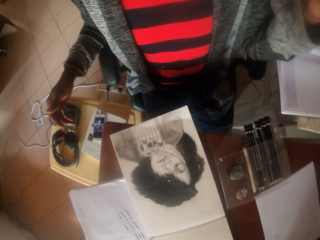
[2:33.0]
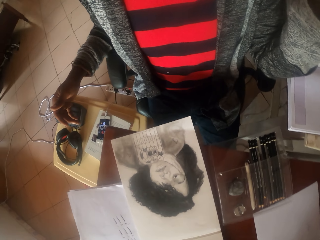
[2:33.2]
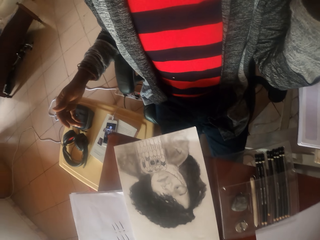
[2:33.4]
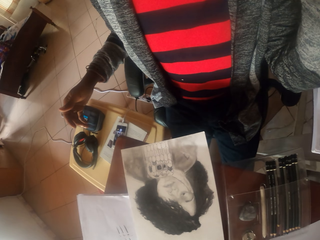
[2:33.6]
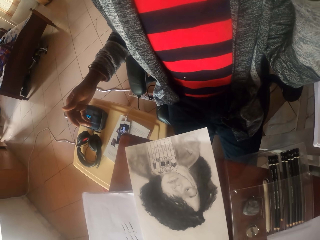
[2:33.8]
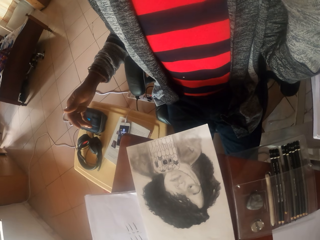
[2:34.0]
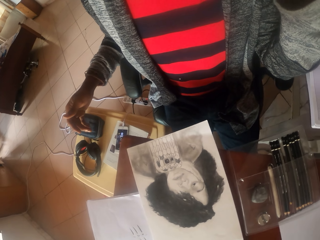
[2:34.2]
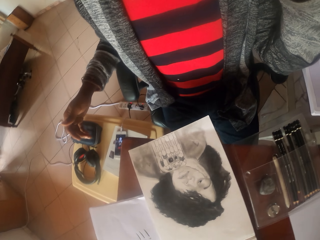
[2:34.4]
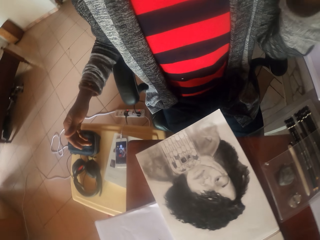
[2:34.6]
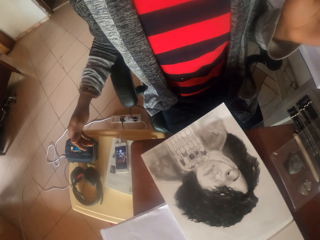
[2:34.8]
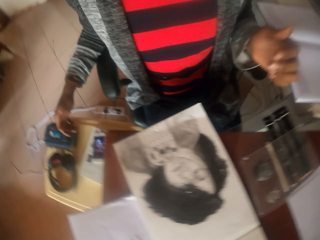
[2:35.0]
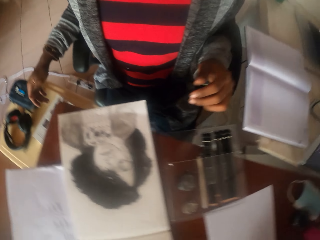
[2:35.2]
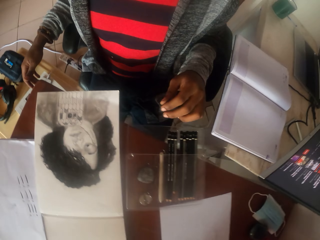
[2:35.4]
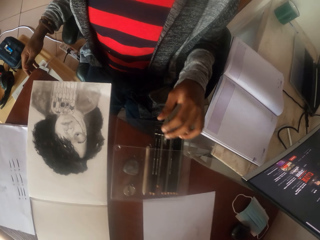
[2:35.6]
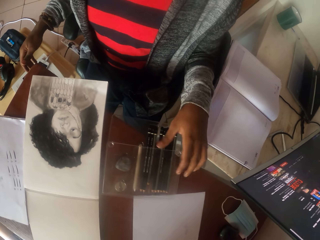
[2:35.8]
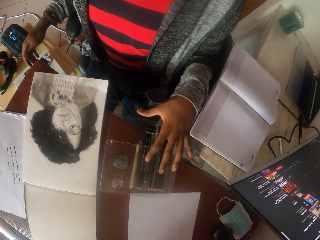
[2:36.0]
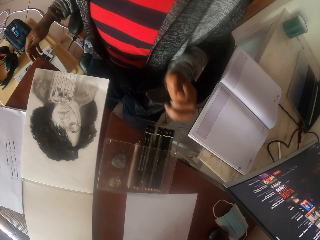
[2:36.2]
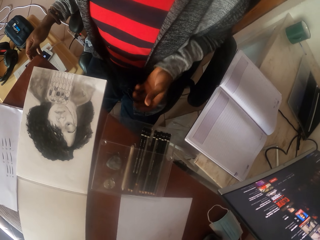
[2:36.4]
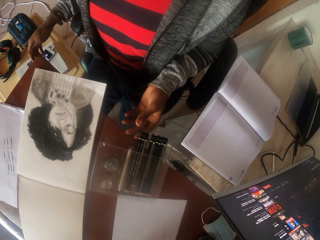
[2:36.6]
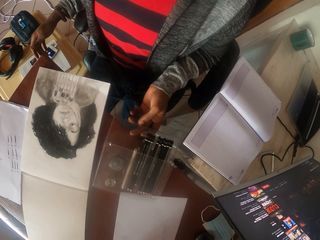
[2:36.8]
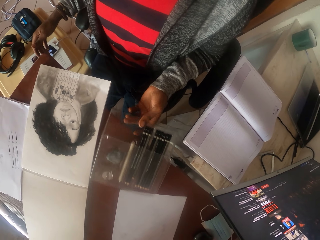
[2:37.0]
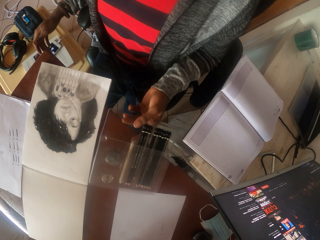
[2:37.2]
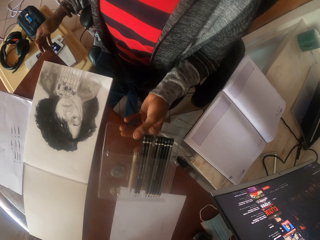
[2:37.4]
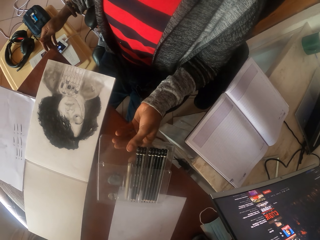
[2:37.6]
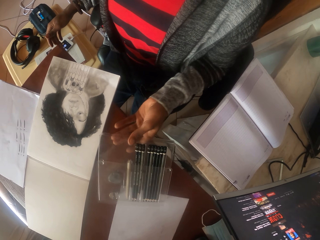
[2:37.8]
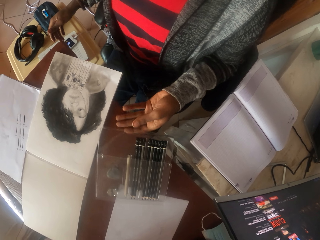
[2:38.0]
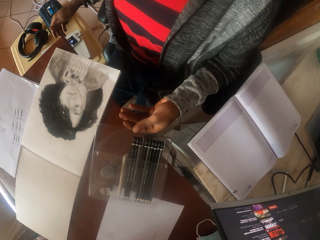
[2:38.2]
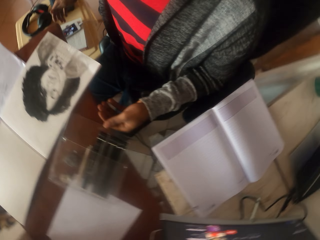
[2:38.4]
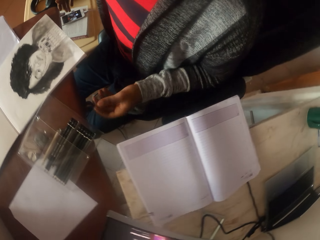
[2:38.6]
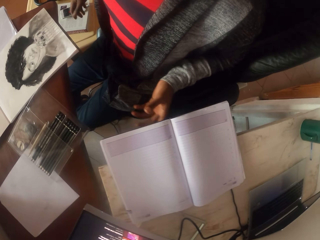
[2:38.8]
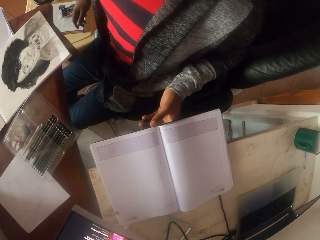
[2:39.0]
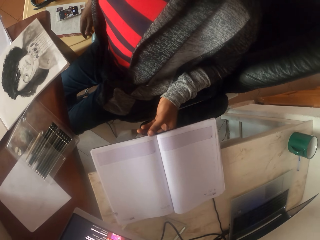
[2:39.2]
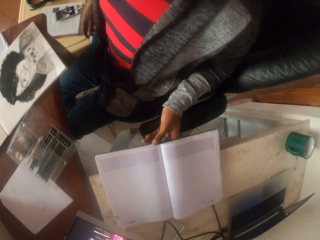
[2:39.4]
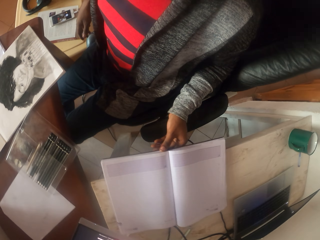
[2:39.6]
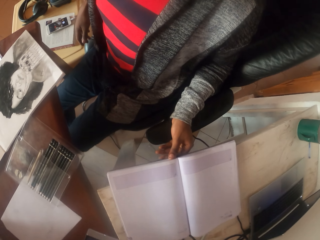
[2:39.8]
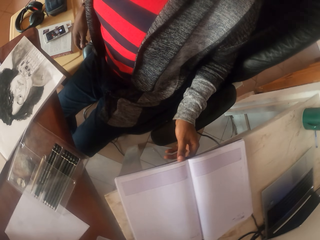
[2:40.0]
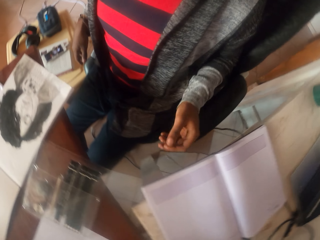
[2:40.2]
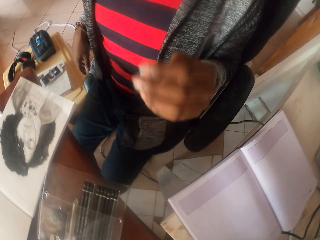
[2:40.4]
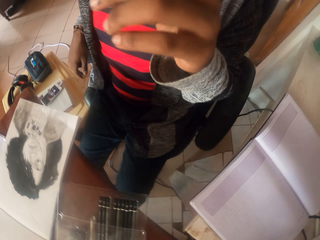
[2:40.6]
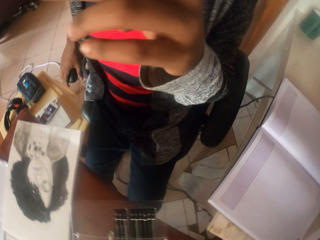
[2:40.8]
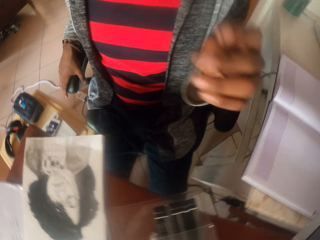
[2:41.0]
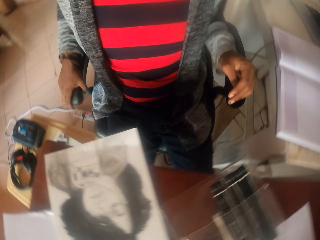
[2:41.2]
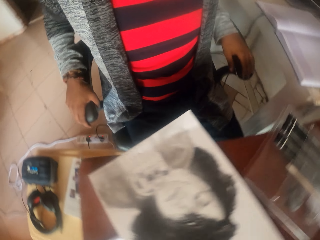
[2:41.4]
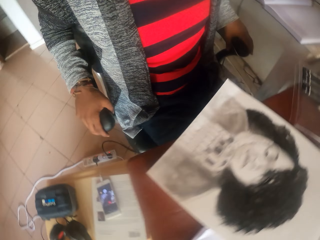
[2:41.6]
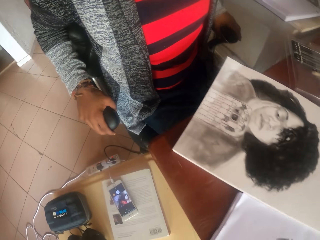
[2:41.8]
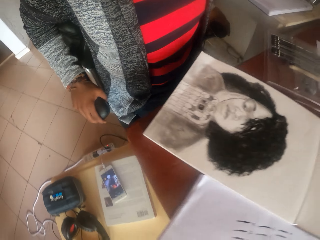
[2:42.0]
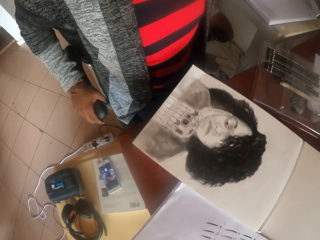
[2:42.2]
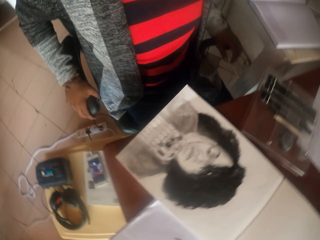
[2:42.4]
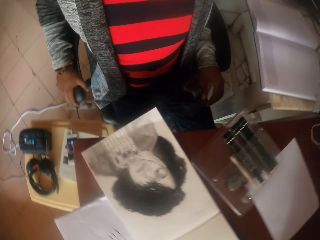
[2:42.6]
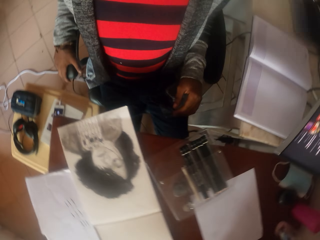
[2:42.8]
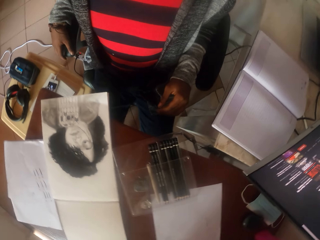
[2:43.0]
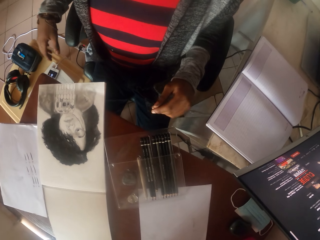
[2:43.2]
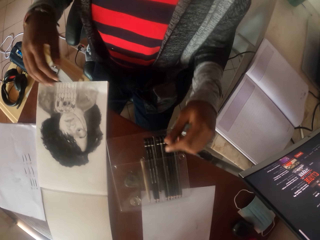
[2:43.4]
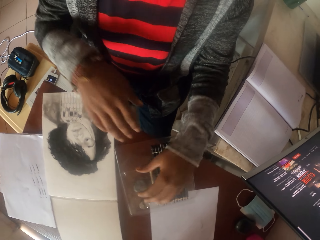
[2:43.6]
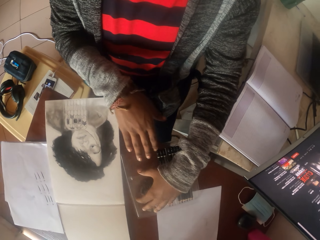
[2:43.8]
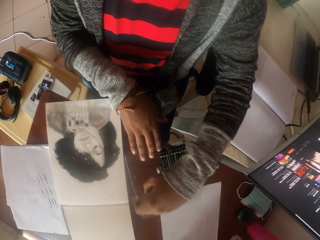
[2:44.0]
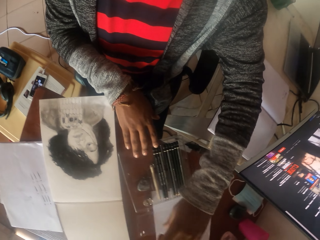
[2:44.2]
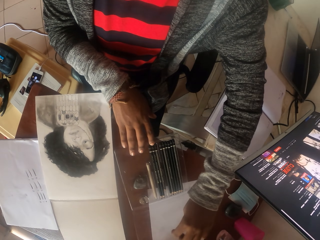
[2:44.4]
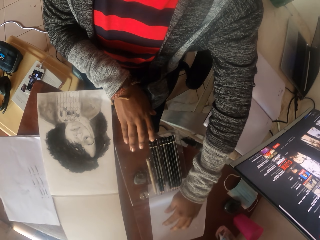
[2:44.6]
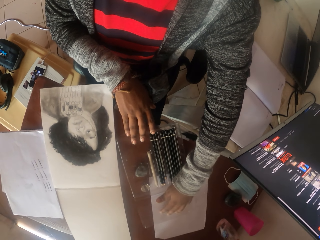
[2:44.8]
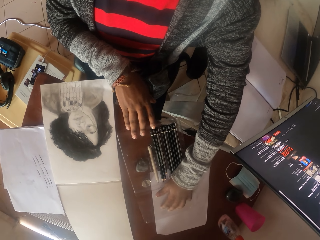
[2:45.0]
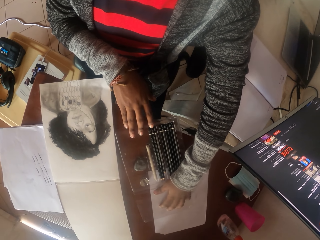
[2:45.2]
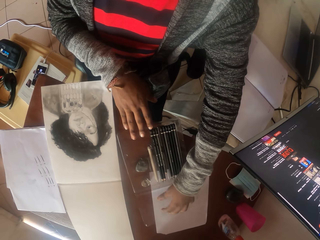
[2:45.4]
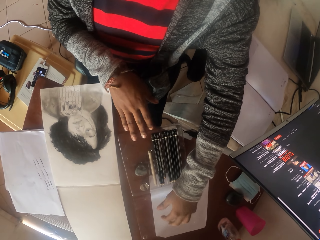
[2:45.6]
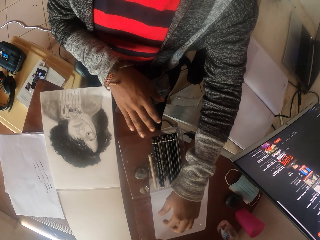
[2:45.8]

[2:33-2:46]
The camera wearer raises his right hand. He drops his right hand. He holds the pencil holder. He moves the packet of pencils. He pushes a book on the table. He touches his face. He holds the chair arms. He holds the pencil holder. He opens the packet of pencils.

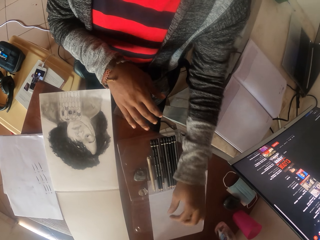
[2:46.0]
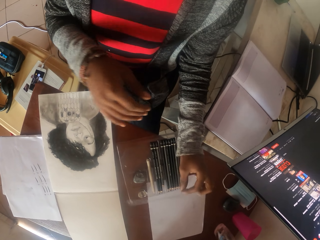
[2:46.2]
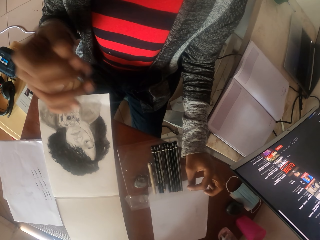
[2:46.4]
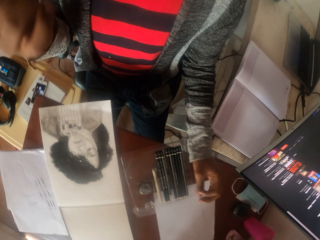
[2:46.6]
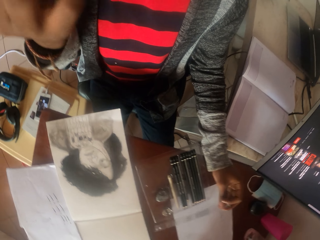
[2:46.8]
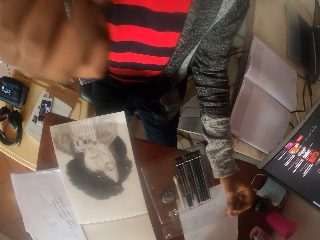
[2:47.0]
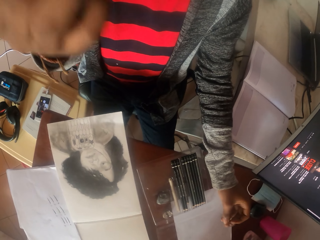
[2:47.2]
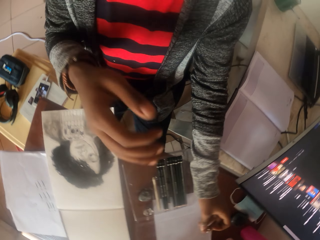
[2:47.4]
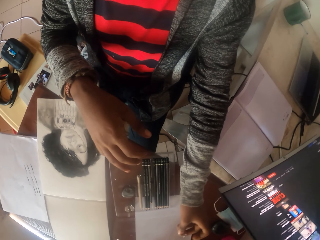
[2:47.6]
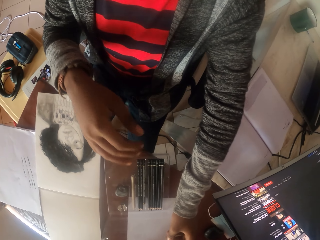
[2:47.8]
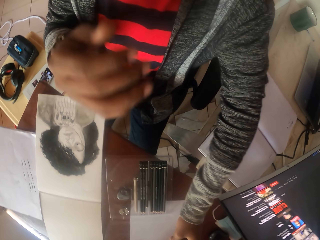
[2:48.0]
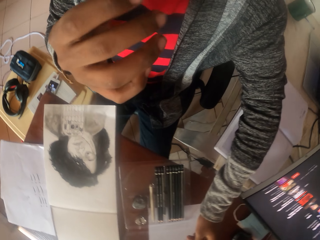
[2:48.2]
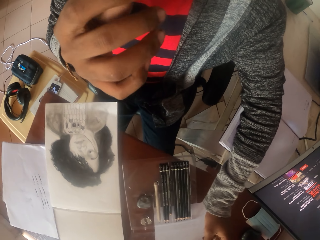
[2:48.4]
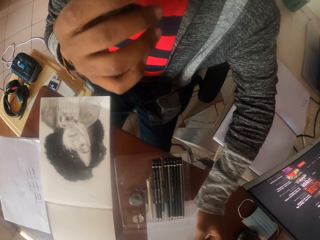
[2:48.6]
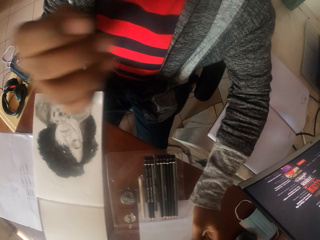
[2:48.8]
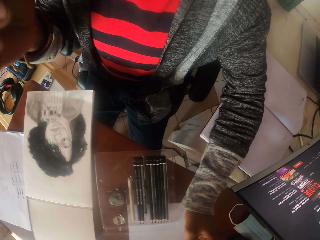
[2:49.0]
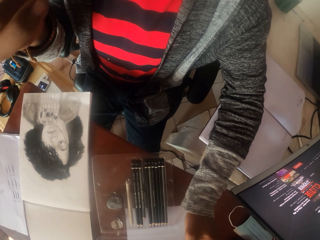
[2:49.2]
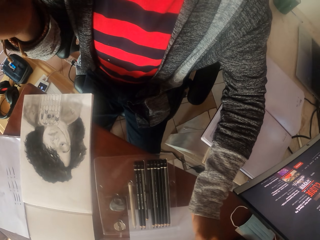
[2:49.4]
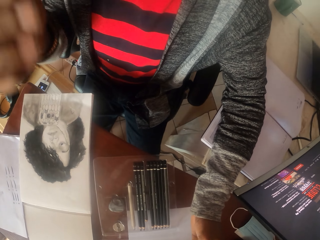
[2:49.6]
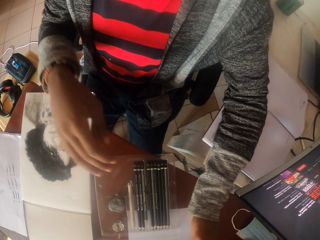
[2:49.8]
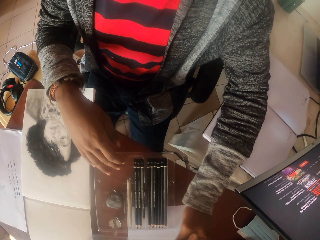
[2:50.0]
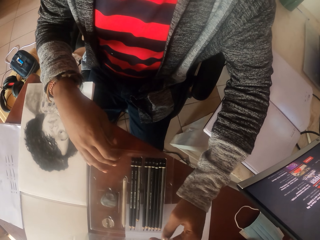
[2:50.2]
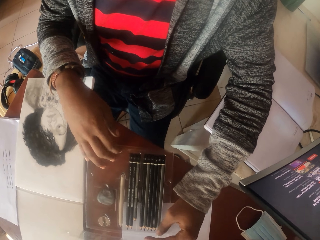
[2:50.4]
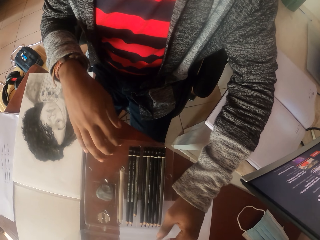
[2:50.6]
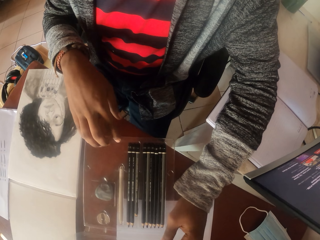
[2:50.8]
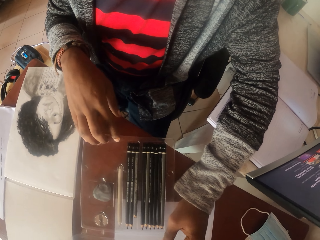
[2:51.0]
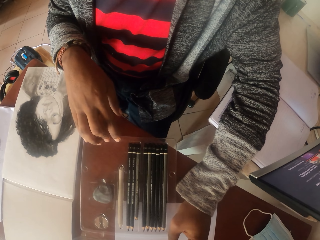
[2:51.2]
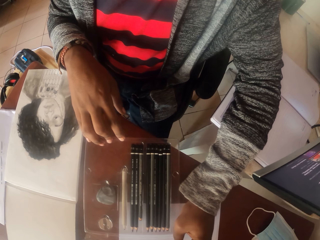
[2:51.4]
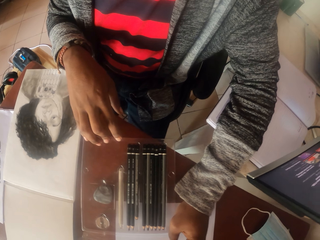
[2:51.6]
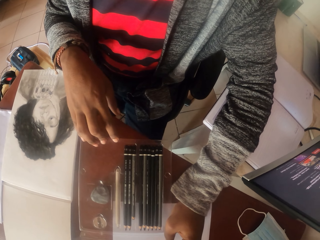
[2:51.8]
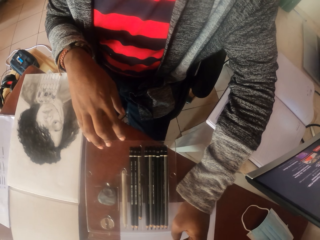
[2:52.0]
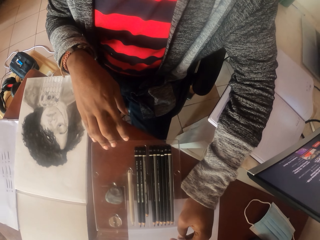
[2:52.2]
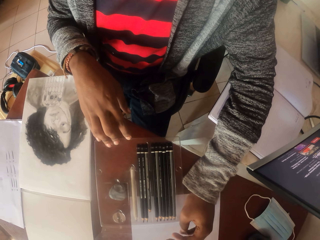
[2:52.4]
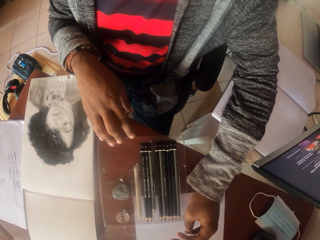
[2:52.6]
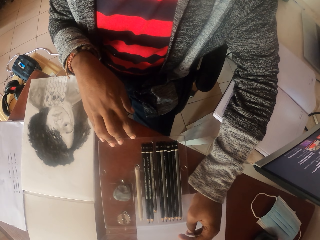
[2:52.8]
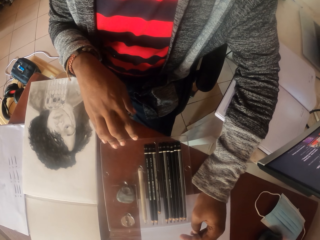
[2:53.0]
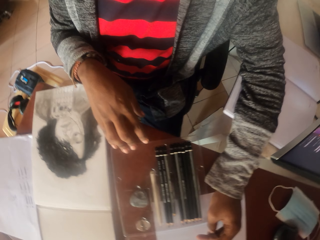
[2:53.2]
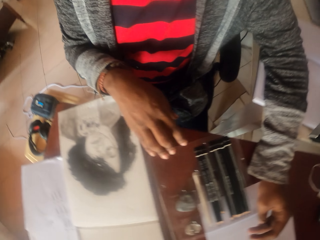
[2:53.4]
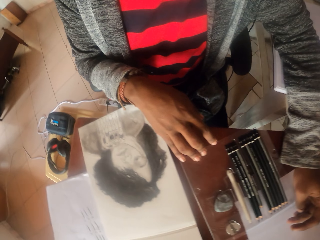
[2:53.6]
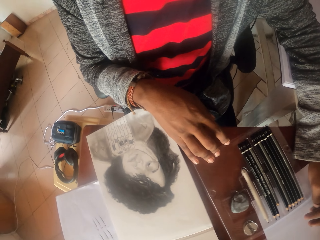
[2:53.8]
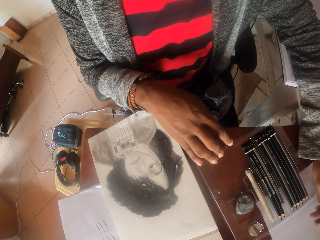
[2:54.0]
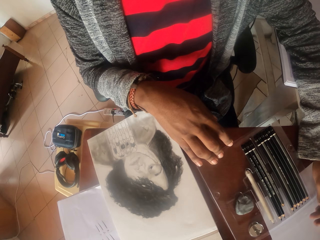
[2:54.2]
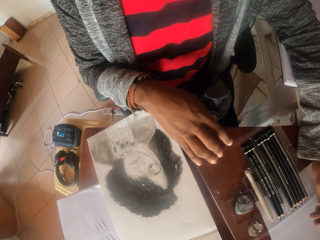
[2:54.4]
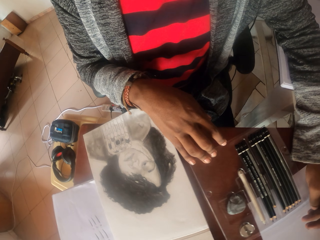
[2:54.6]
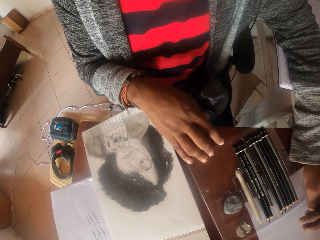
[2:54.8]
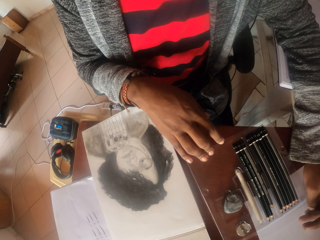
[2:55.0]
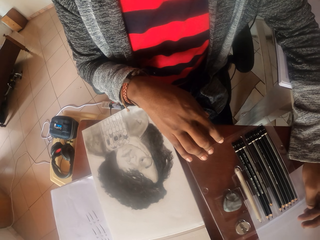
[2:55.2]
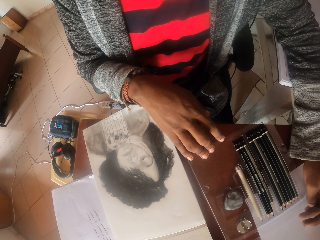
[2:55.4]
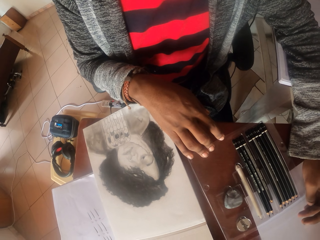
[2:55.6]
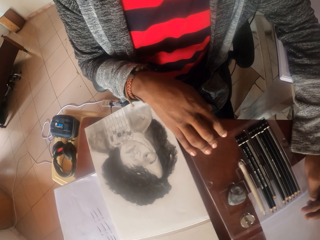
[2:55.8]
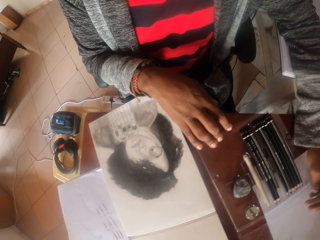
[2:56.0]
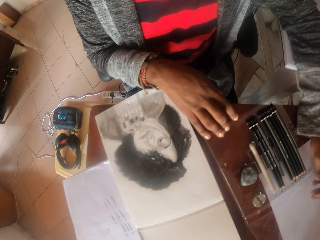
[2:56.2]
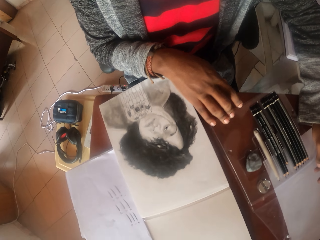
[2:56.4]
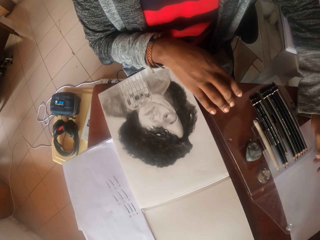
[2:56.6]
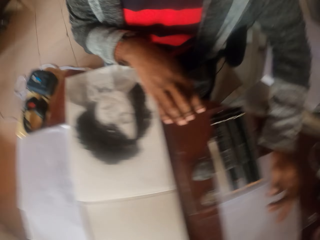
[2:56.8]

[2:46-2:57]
The camera wearer moves his hand. He rubs the nose. He touches his face. He looks at the pencils. He looks at the drawing.
